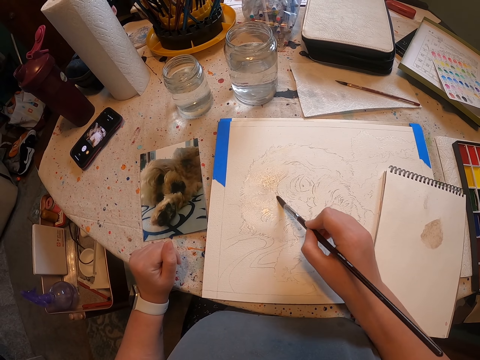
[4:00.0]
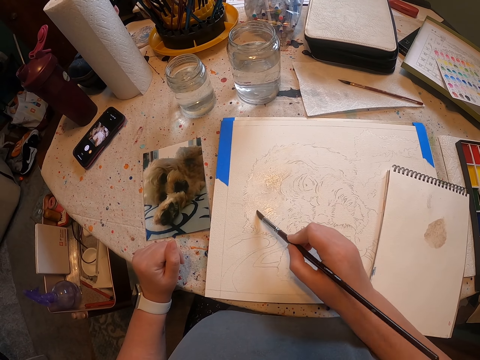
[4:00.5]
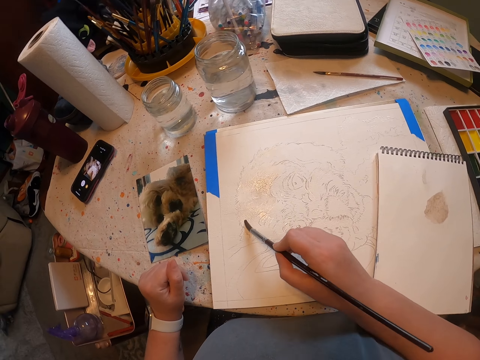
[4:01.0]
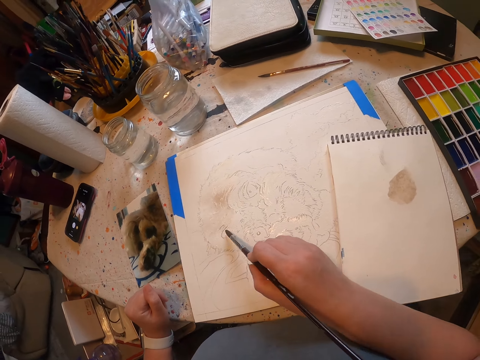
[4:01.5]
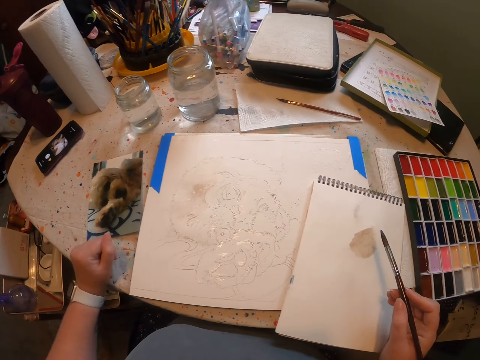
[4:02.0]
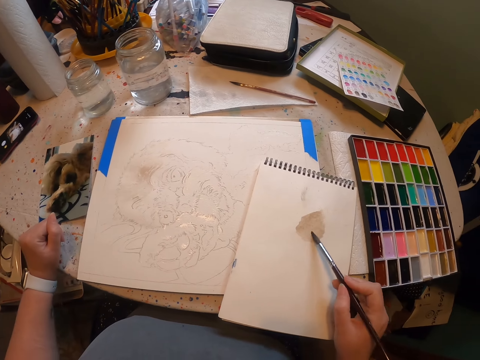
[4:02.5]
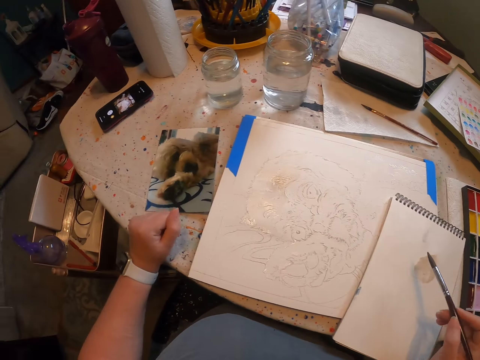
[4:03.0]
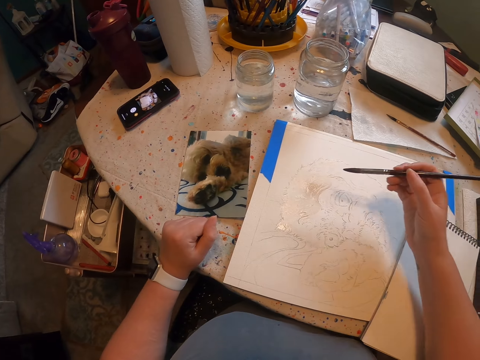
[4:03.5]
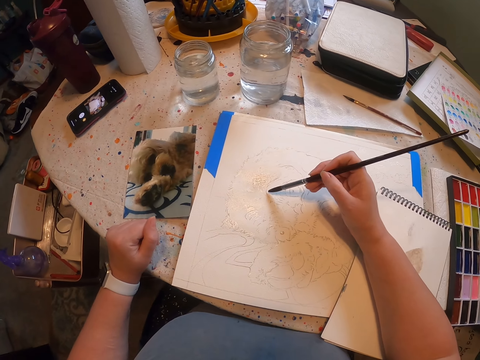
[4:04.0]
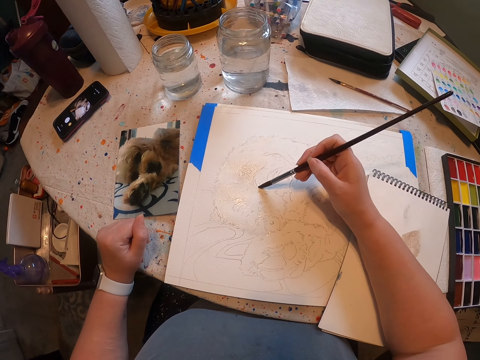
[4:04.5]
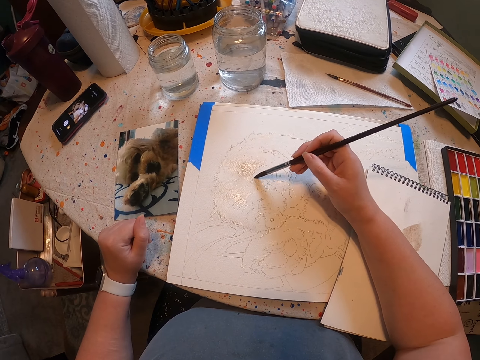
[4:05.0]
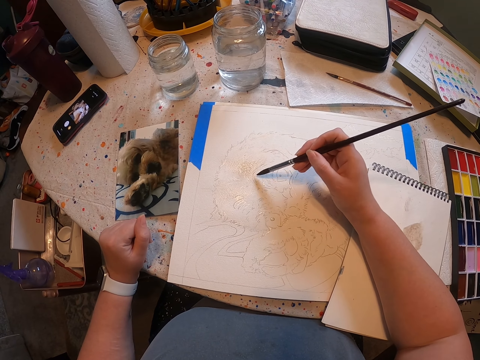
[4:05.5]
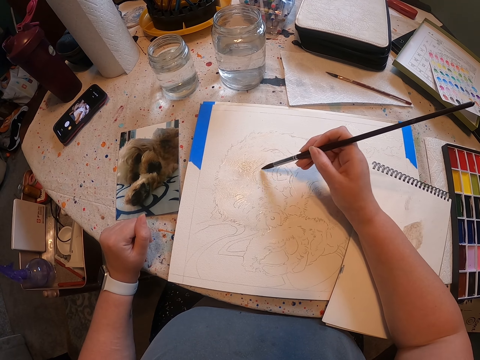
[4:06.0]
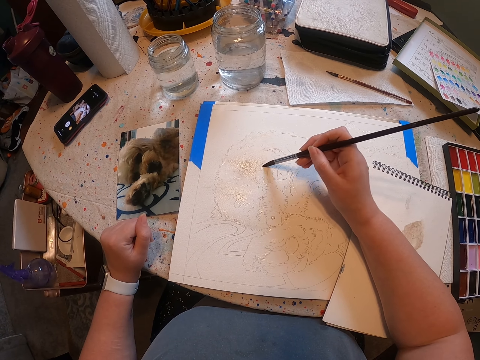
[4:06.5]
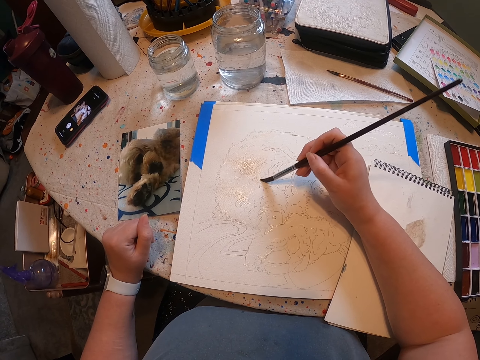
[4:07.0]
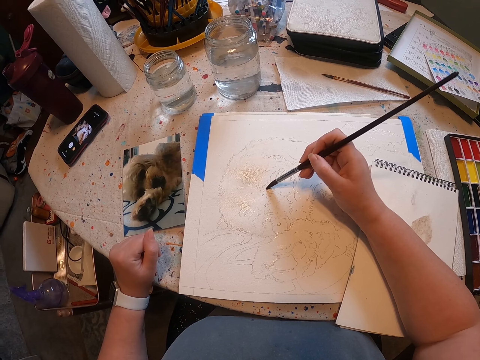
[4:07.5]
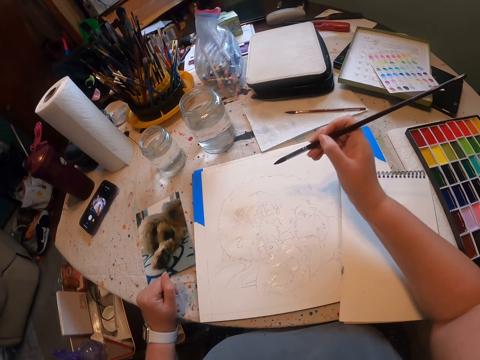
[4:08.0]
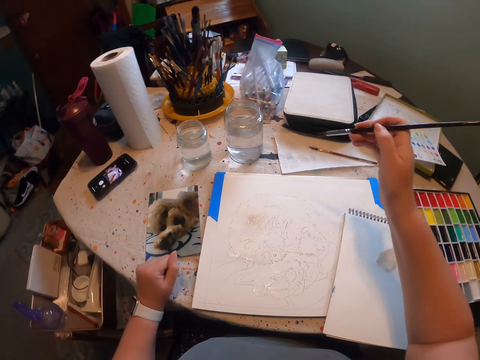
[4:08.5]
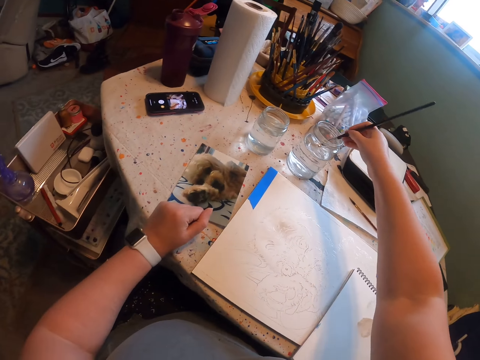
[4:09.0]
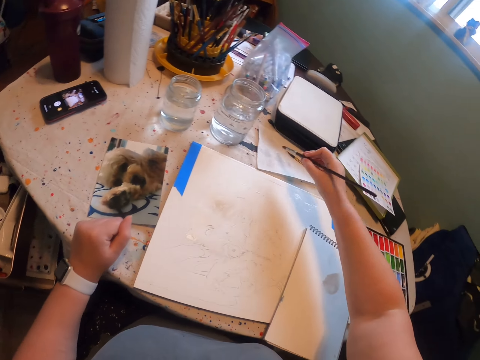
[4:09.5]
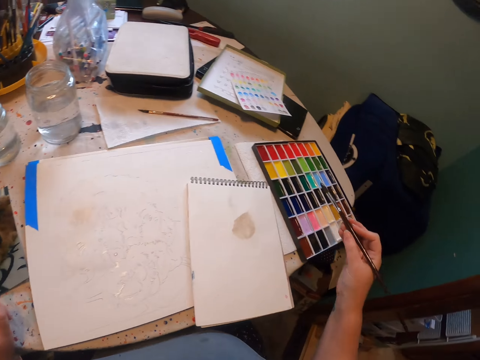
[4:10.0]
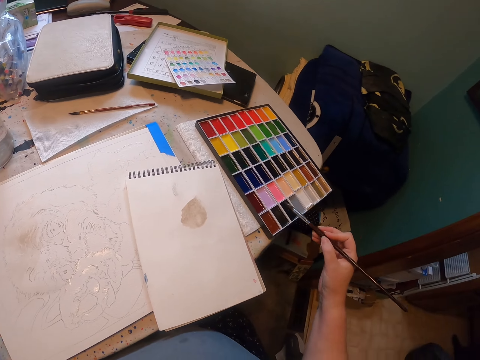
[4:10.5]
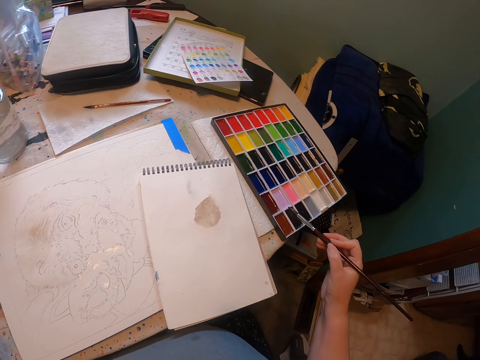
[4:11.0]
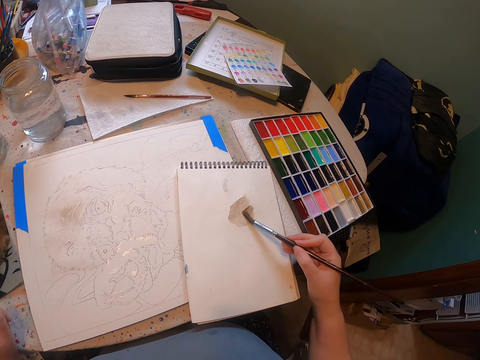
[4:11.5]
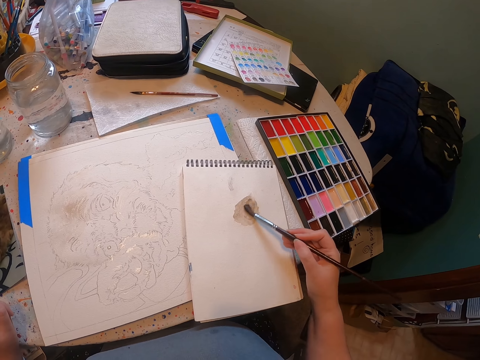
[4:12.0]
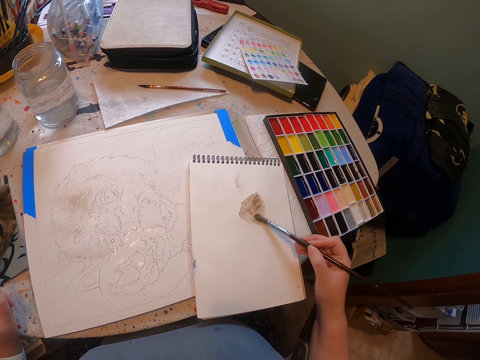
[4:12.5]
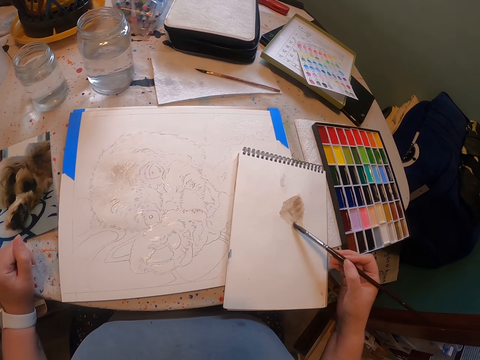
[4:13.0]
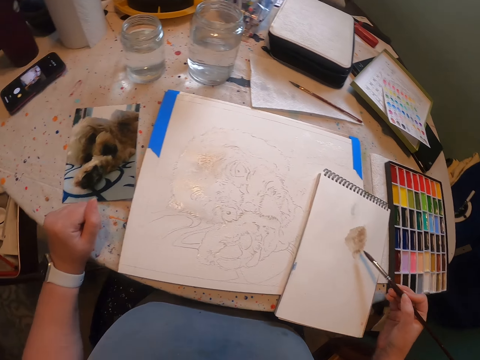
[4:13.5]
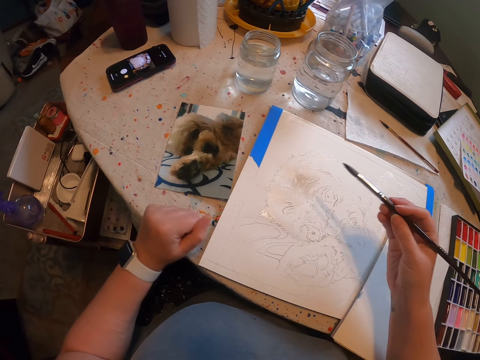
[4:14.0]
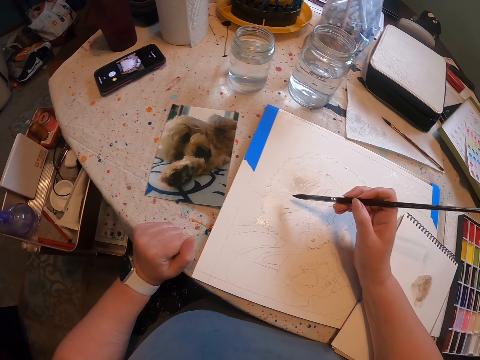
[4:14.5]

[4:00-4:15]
The camera wearer rubs the brush on the book. They paint the sketch with the brush. They dip the brush in water. They rub the brush on the book. They paint on the book.

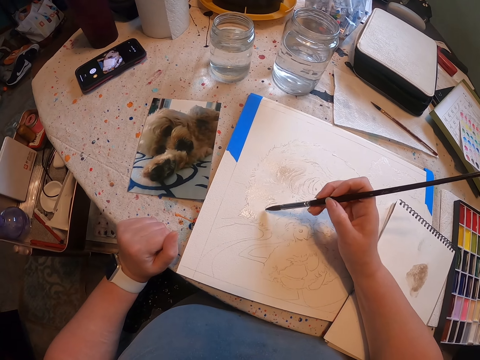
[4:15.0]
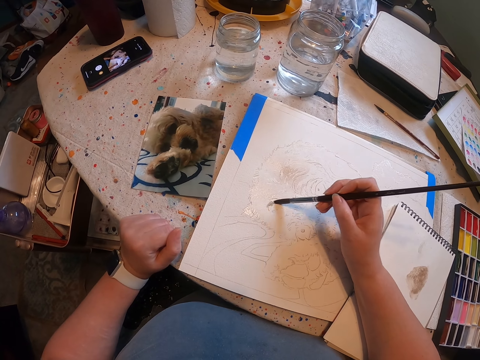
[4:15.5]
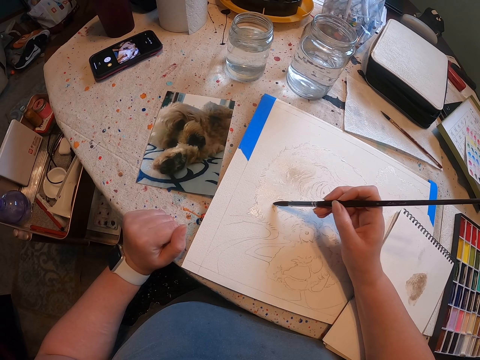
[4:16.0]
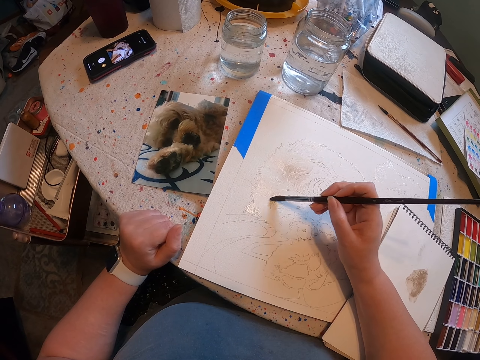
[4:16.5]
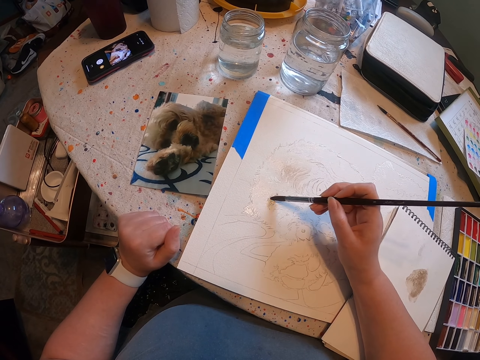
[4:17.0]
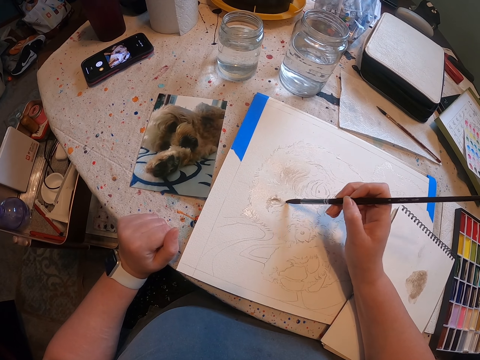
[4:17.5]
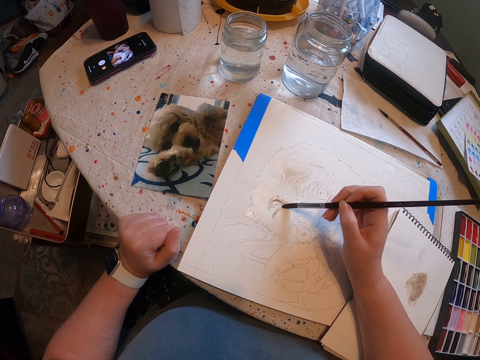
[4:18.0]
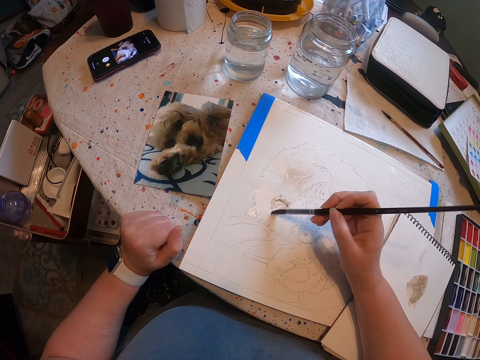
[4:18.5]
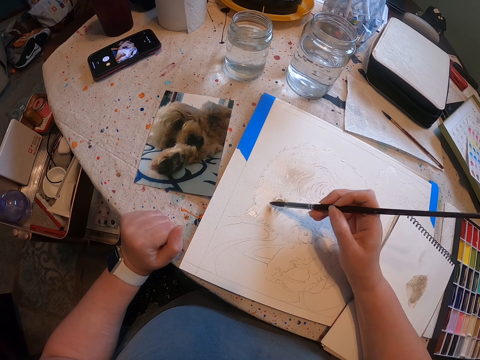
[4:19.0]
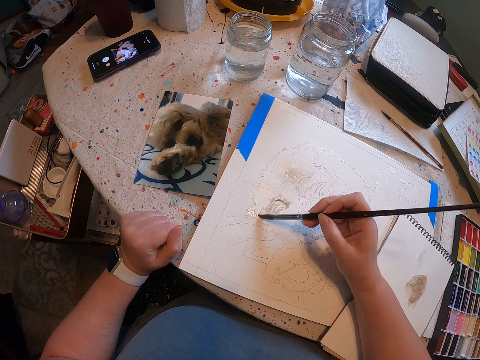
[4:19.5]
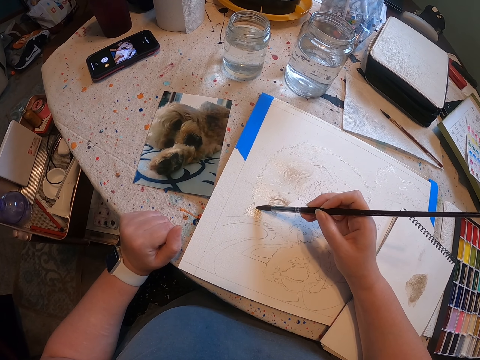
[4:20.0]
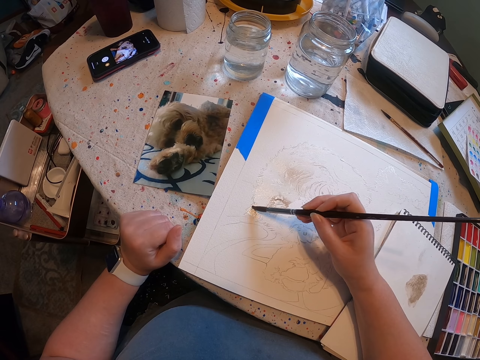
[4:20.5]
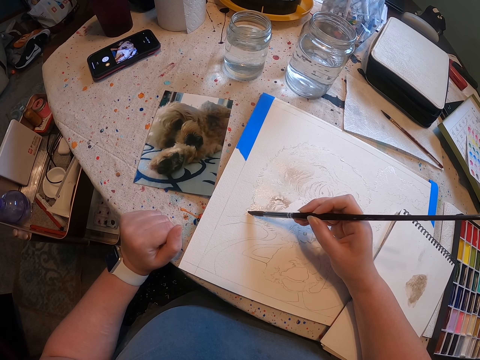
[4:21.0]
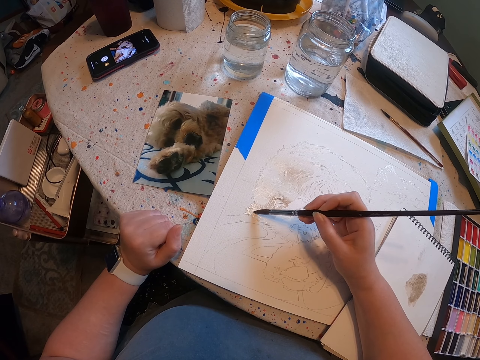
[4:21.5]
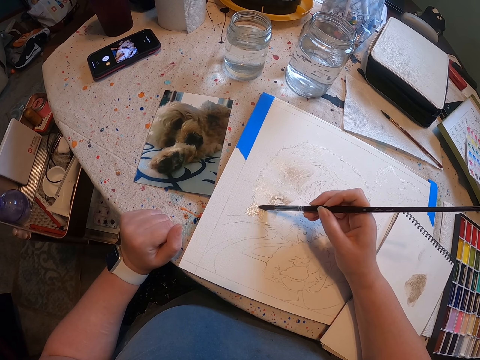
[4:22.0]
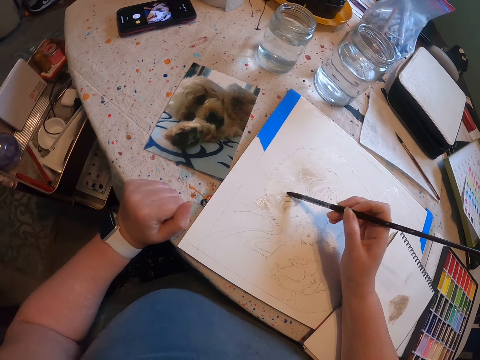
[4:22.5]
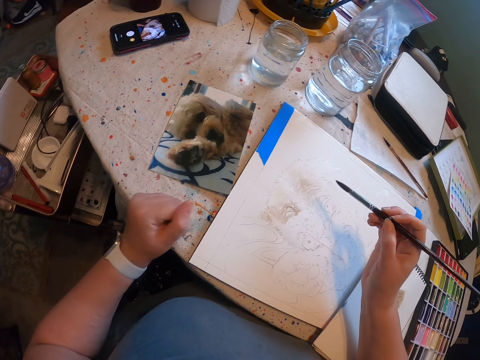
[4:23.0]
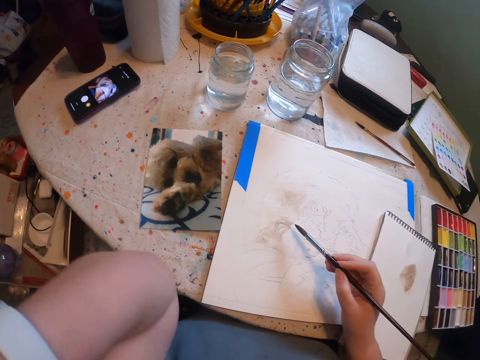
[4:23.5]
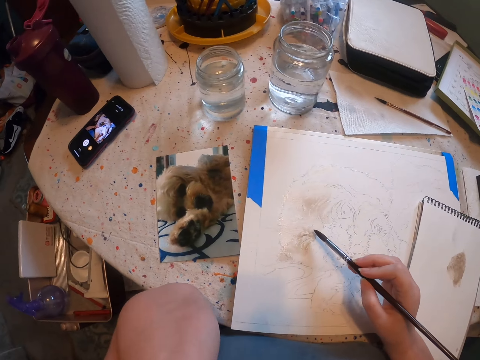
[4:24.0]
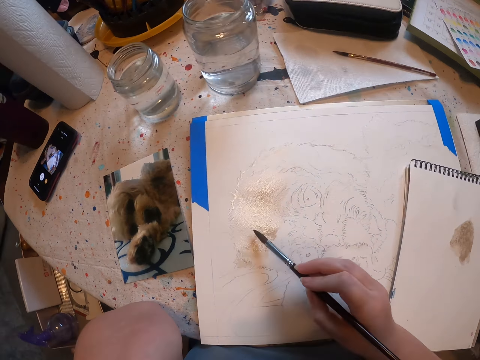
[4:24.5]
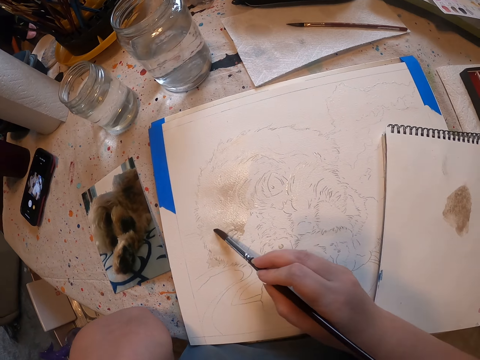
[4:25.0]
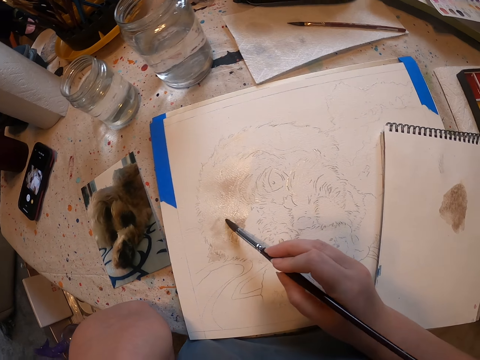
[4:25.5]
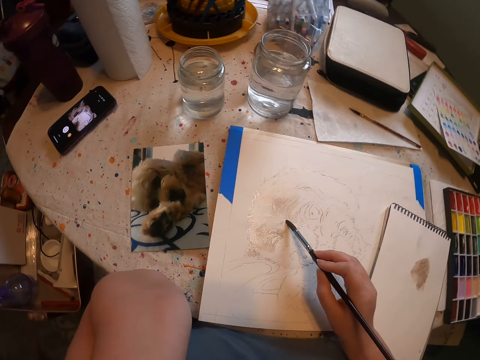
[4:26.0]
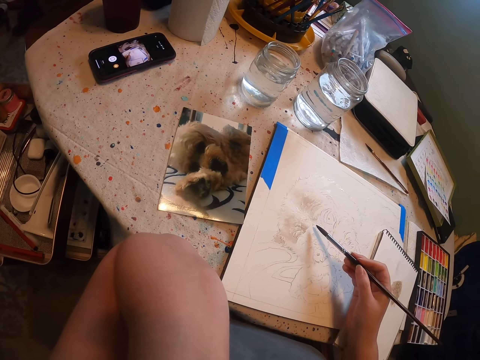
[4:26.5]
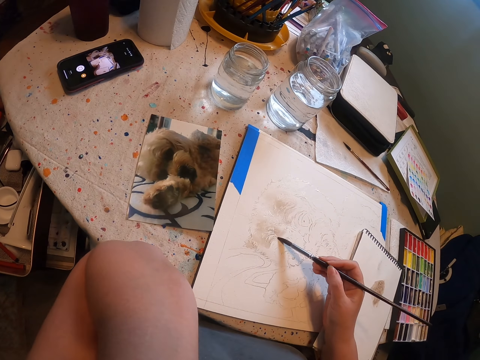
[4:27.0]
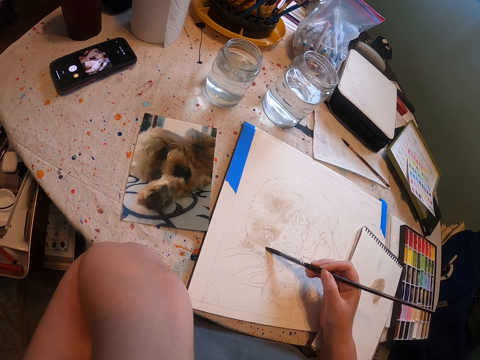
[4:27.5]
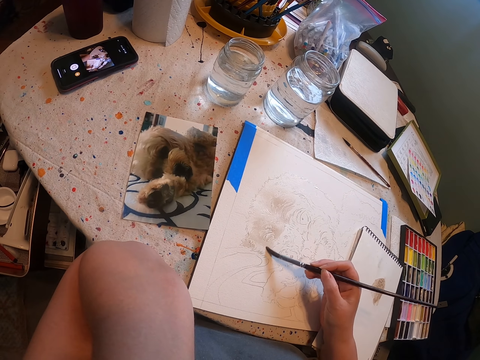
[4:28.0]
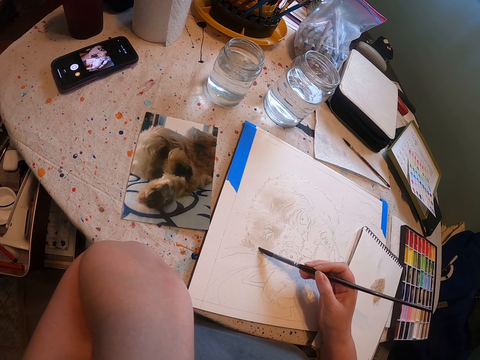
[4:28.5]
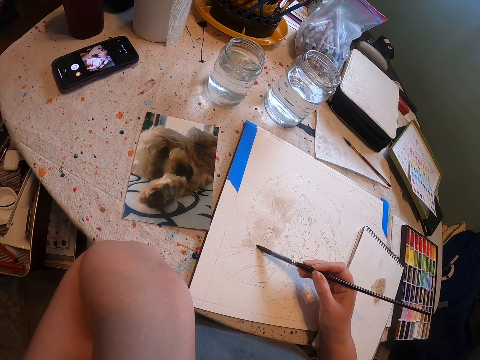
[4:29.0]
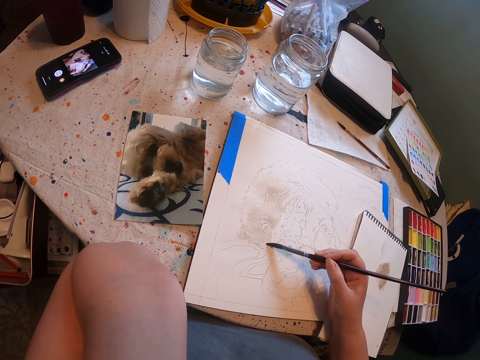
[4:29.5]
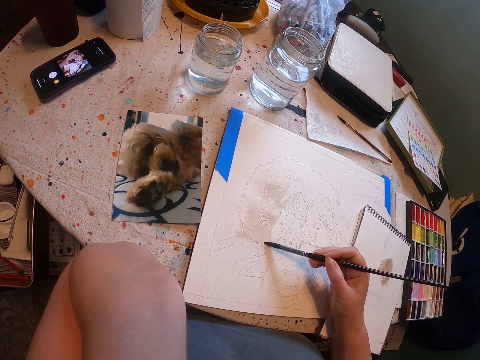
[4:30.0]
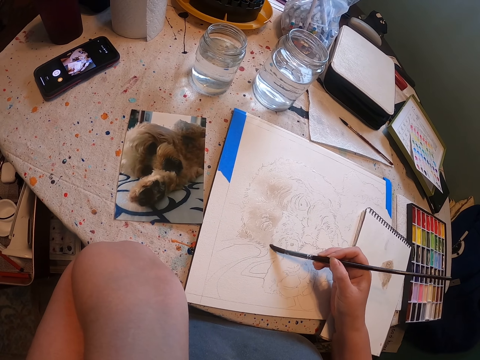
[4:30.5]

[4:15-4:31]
The camera wearer paints the sketch with the brush.
